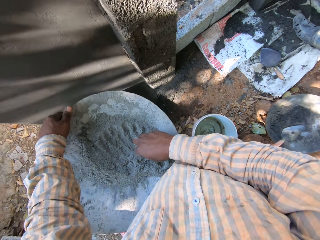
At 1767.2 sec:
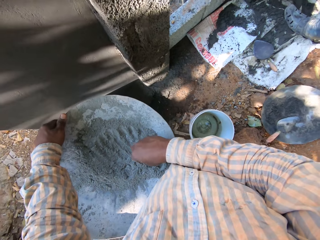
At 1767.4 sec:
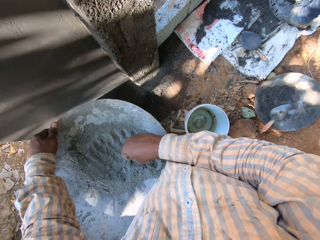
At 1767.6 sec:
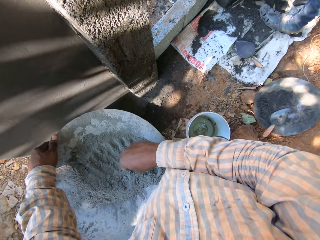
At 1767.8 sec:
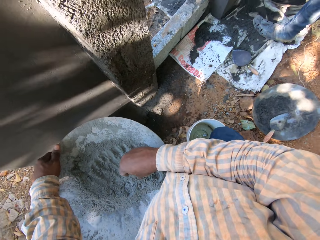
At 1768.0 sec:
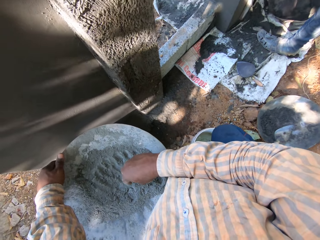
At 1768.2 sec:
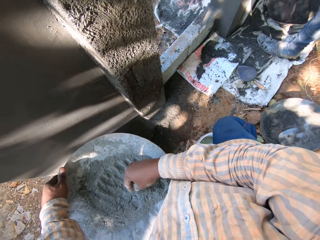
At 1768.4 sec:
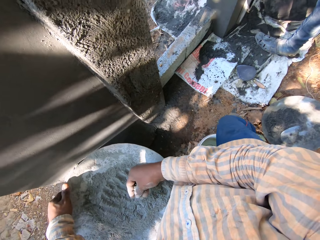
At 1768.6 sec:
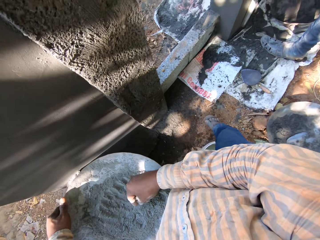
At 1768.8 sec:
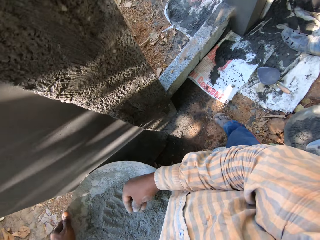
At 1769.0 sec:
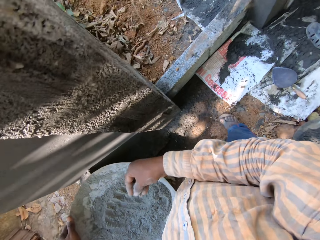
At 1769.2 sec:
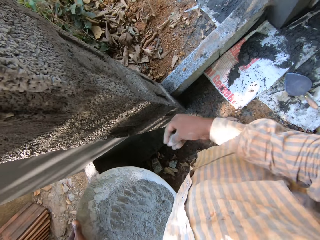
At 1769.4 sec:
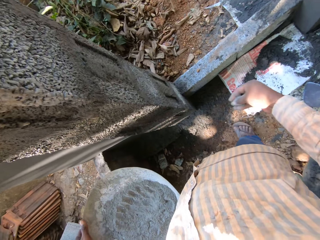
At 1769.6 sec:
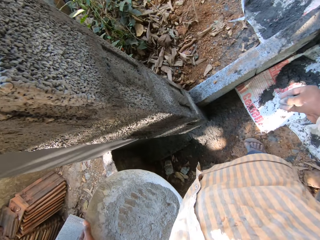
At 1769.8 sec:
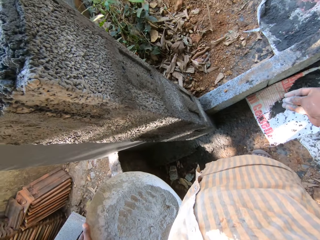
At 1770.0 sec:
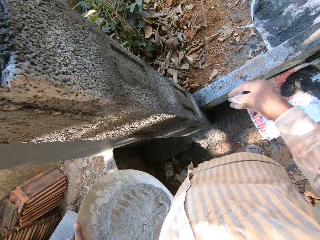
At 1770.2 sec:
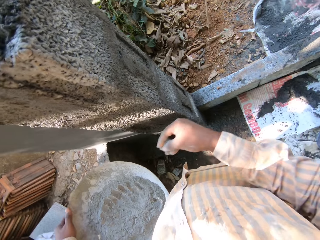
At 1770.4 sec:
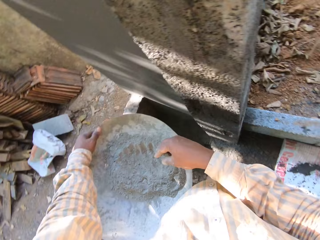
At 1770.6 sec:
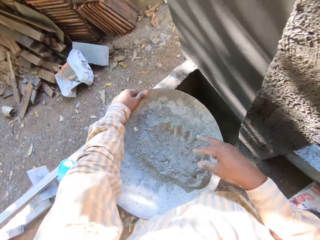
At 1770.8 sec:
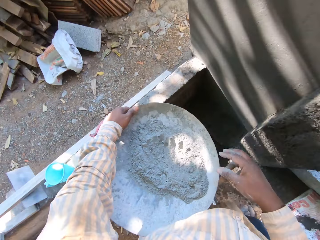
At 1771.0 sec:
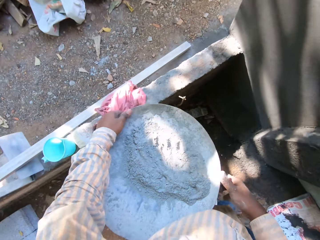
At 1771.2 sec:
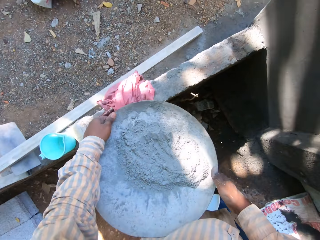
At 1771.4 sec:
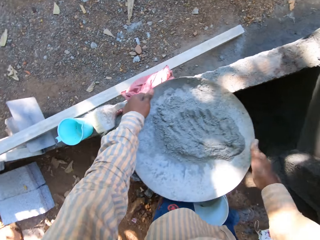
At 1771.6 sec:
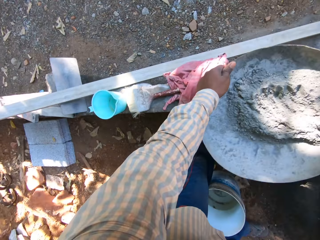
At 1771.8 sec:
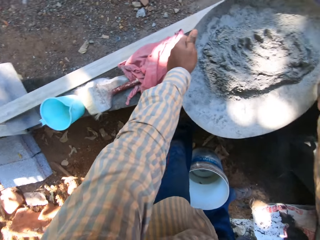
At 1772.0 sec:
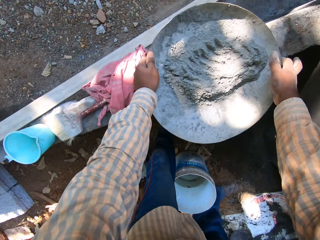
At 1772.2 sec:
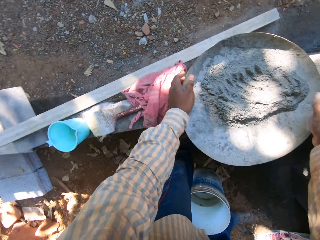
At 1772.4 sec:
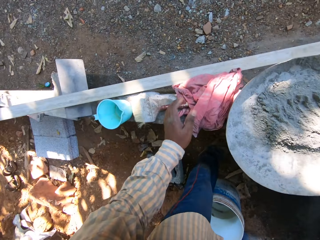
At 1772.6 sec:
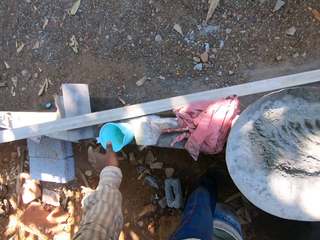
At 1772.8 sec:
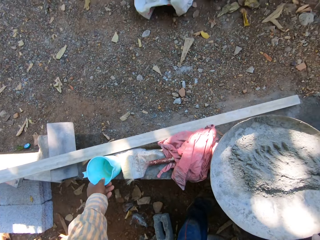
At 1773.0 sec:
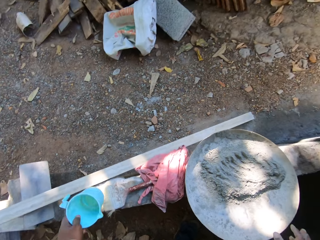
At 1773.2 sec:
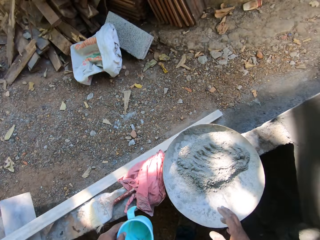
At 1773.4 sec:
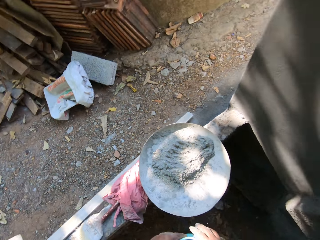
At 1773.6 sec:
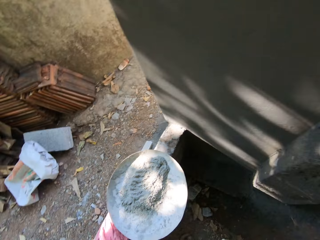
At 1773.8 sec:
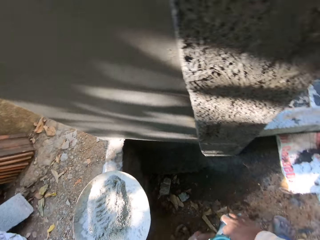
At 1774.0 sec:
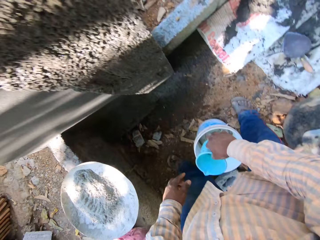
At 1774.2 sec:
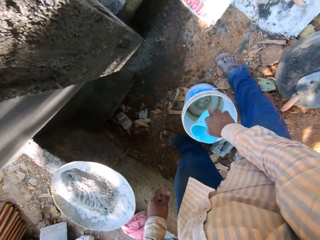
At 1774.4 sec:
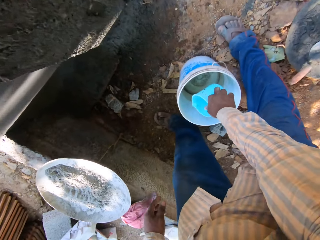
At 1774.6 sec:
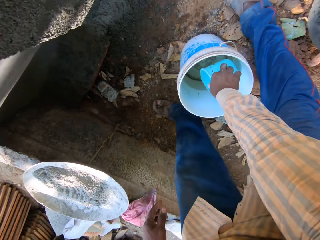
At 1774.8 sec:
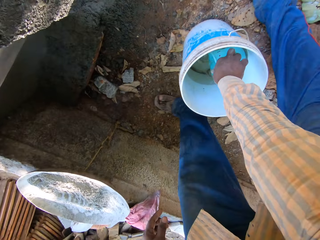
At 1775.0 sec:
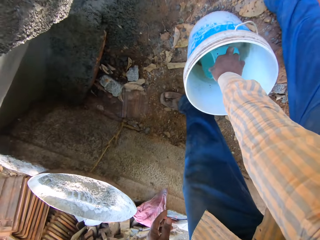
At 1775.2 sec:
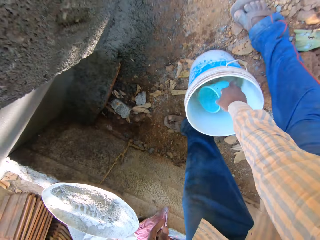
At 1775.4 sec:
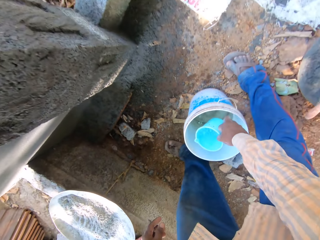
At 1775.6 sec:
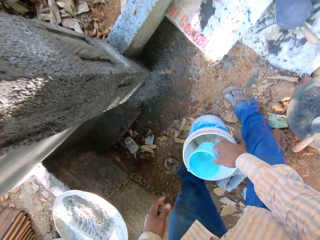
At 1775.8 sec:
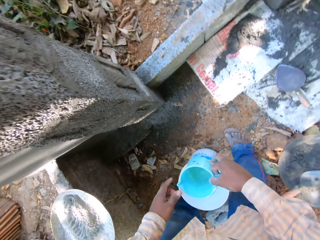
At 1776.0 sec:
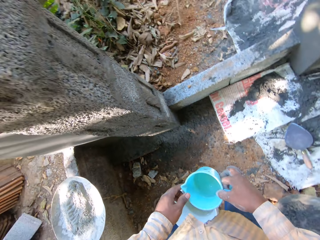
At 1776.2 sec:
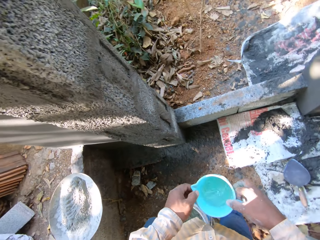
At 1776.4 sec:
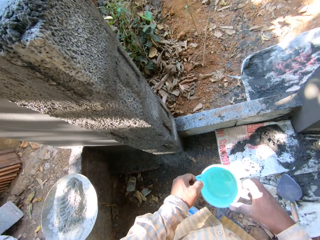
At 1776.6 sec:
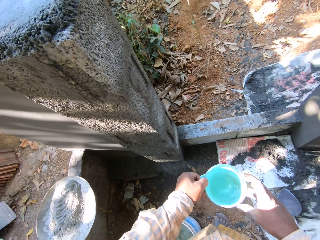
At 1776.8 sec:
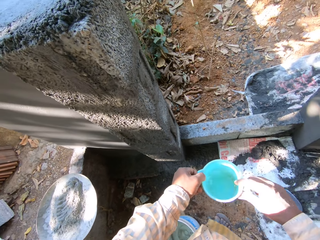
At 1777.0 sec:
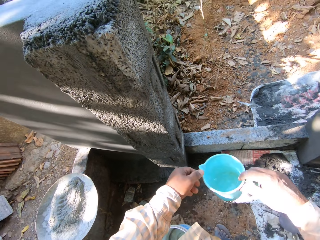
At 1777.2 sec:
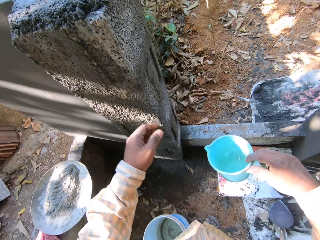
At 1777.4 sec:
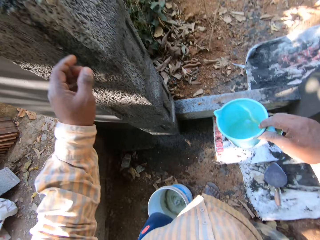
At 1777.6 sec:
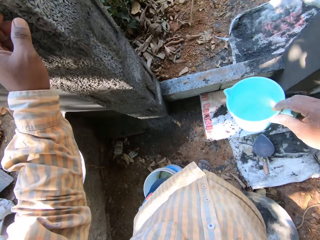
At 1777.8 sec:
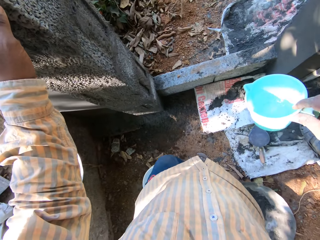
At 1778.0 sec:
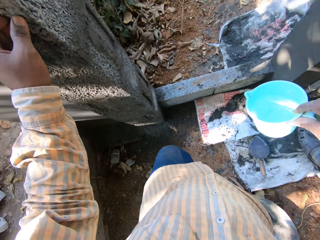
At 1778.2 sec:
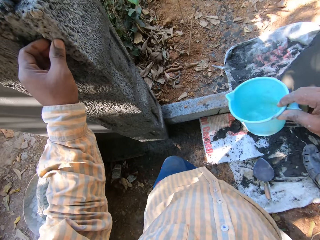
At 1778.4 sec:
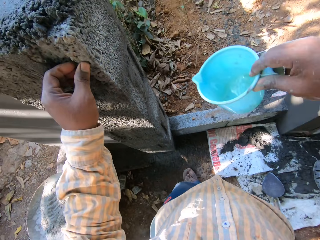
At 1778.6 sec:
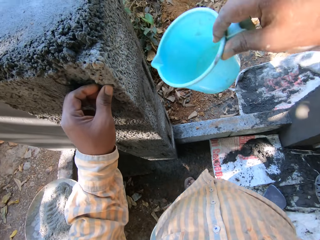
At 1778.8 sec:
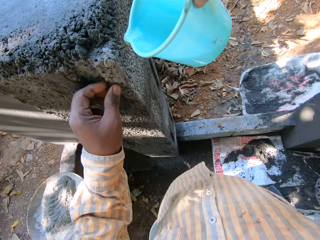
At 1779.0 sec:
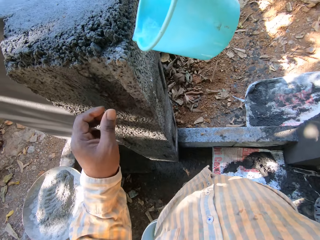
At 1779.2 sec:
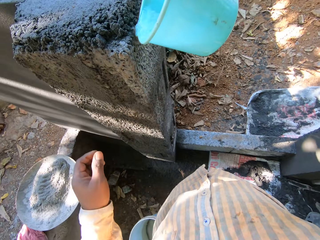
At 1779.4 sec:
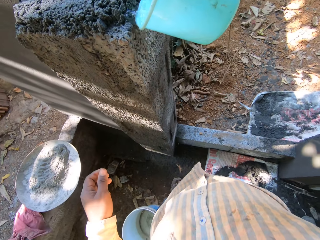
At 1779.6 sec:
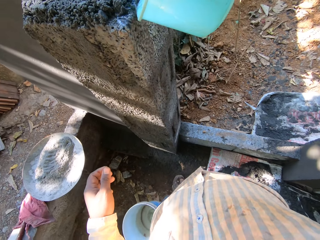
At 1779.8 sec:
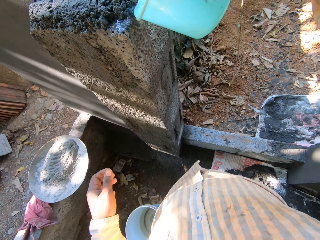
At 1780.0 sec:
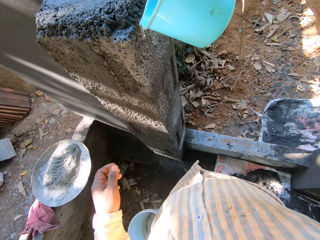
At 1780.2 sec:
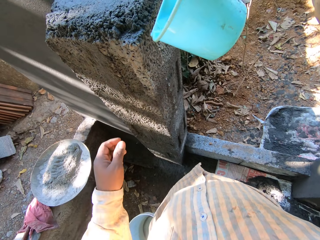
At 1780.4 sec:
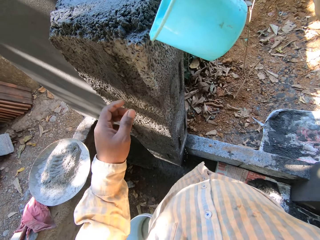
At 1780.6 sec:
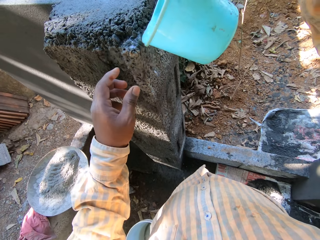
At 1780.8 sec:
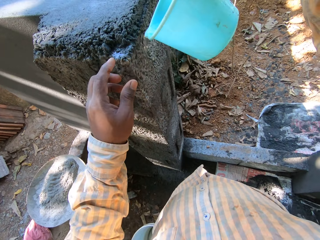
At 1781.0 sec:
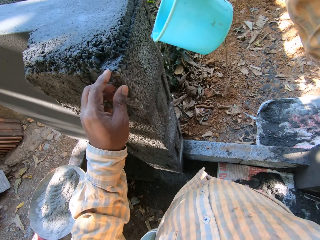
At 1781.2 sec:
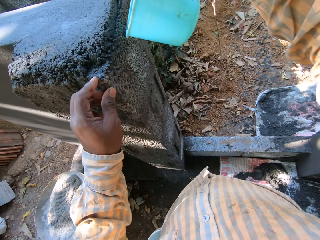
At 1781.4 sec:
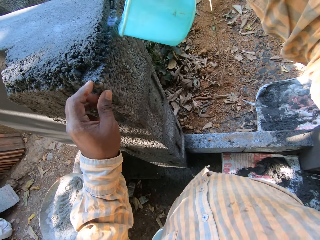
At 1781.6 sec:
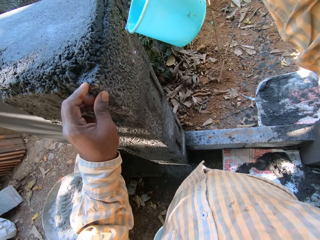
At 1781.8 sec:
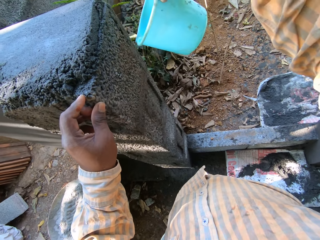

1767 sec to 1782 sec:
The camera wearer takes a step. He removes his hand from the basin. He drops the cement into the pan with his right hand. He holds the basin with both hands. He bends. He places the head pan on a fence with both hands. He picks up a cup from the fence with his left hand. He stands up. He holds the cup with his right hand. He turns around. He takes water from a bucket on the floor with the cup in his right hand. He stands up. He holds the cup with both hands. He holds the cup with his right hand. He holds the wall with his left hand. He pours water on the pillar with the cup in his right hand. He removes his left hand from the wall. He sprinkles water on the rough wall.

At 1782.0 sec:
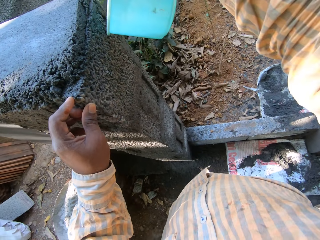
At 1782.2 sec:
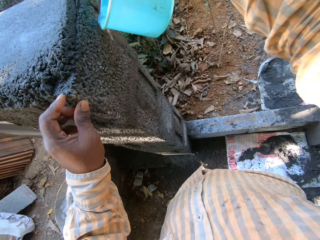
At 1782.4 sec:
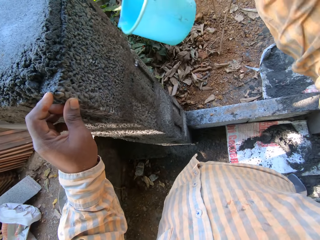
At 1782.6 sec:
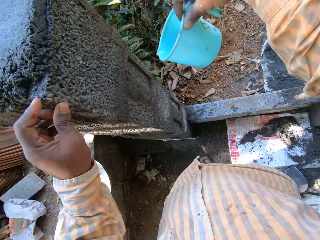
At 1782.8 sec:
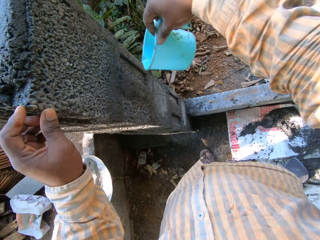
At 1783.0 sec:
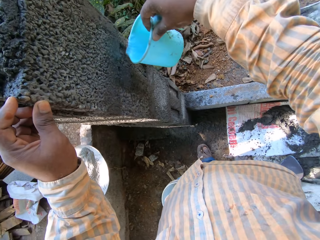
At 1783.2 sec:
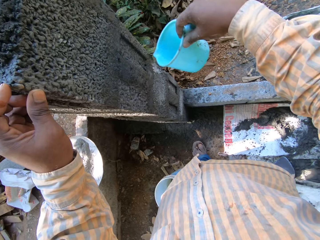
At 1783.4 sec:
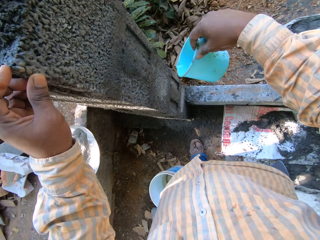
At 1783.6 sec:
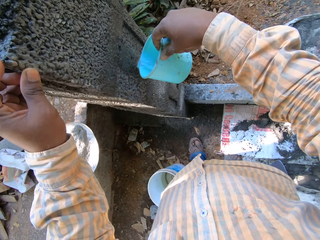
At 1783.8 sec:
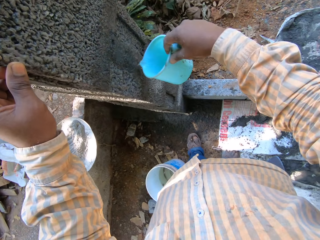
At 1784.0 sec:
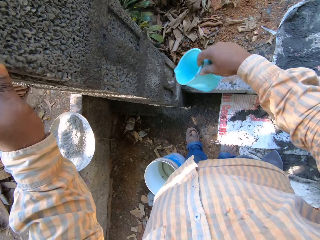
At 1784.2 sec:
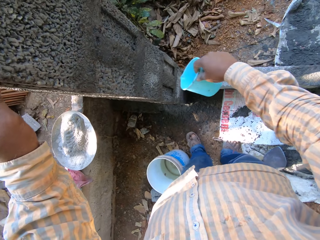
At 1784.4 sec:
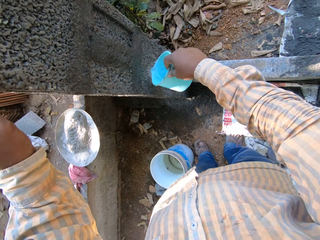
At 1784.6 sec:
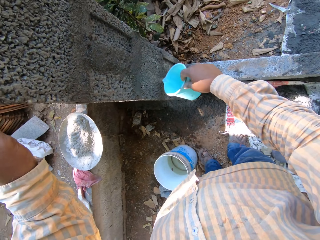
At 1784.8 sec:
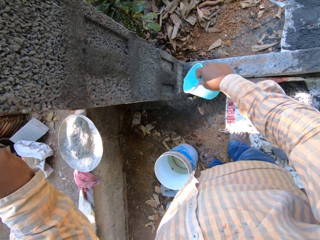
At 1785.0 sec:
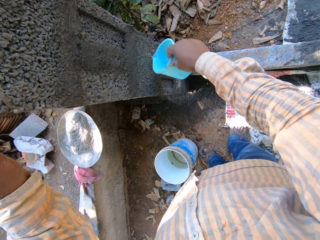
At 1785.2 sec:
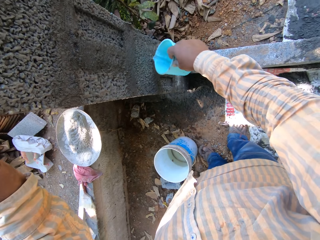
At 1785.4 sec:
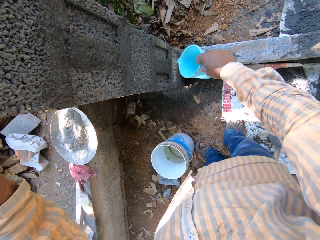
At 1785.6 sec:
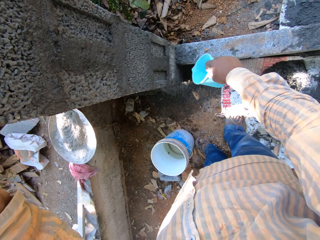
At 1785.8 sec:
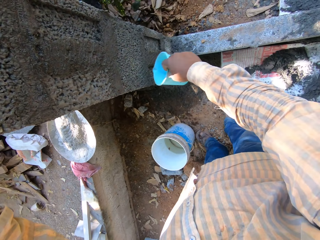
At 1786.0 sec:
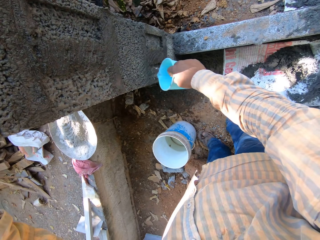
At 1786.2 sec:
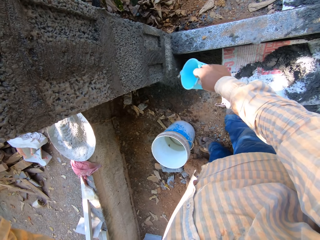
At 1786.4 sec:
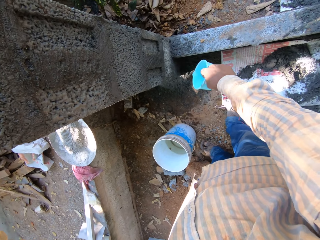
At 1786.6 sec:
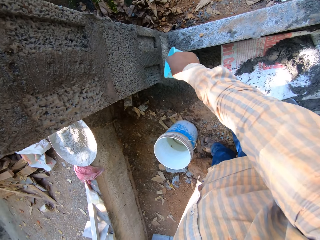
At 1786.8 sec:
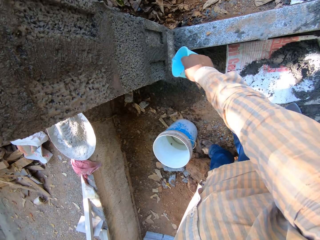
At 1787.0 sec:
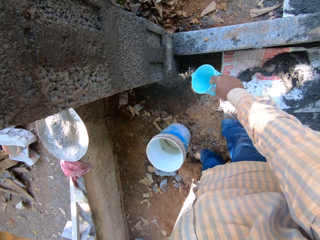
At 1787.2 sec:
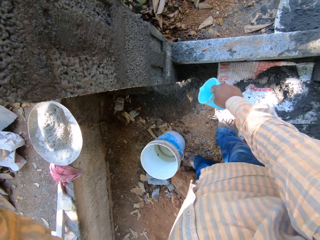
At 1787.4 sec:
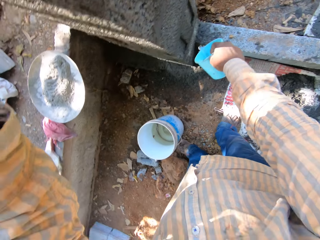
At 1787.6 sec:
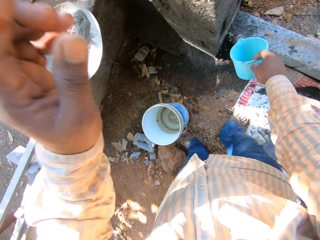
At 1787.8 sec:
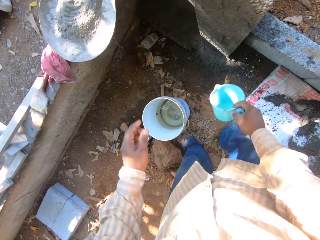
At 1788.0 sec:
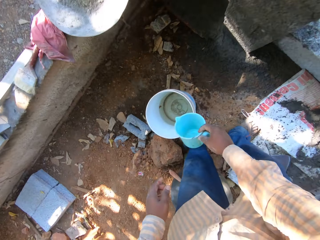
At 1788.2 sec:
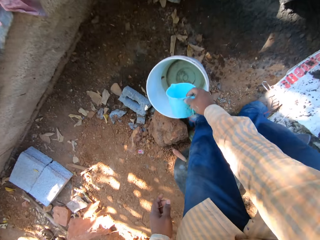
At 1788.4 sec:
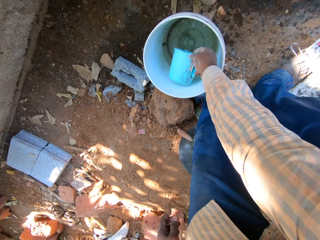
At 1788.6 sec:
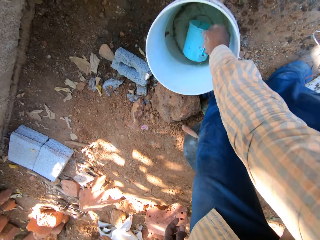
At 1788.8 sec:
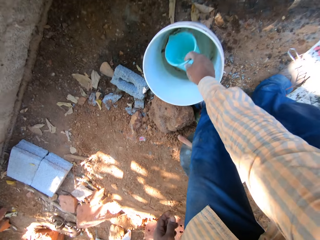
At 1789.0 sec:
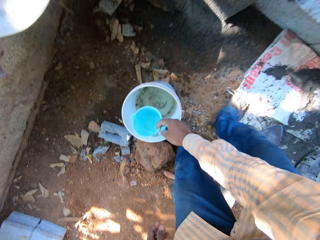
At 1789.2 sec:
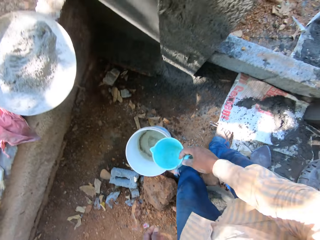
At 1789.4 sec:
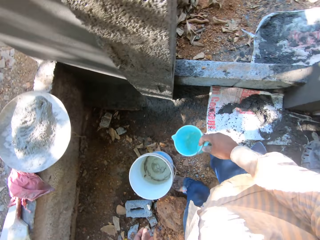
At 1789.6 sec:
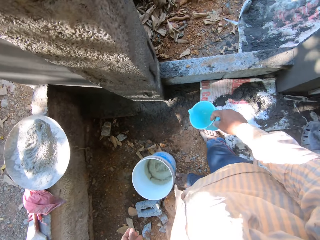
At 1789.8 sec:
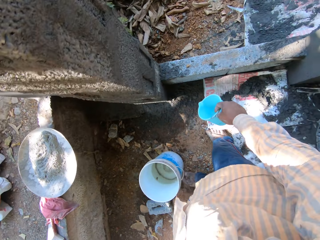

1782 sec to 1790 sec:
The camera wearer touches the rough wall with his left hand. He sprinkles water on the rough wall. He lowers his hands. He bends. He takes water from a bucket on the floor with the cup in his right hand. He stands up.
